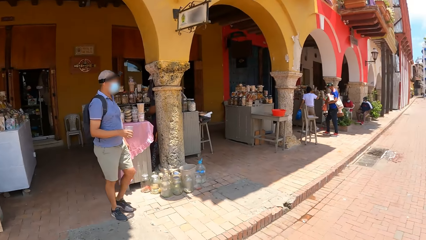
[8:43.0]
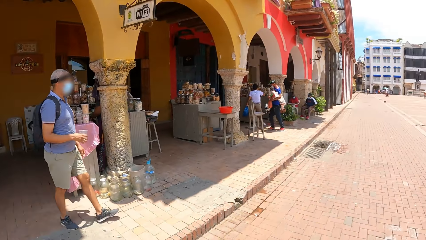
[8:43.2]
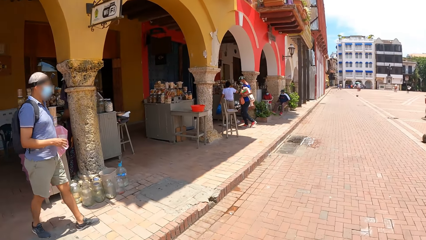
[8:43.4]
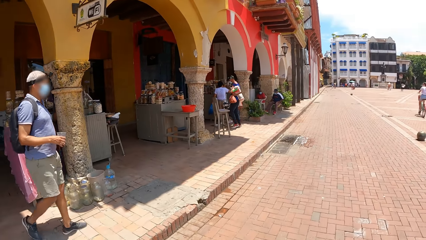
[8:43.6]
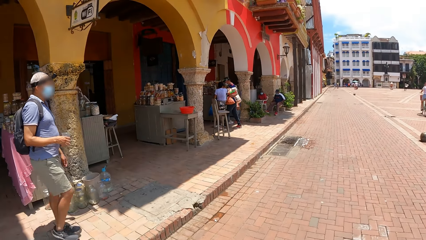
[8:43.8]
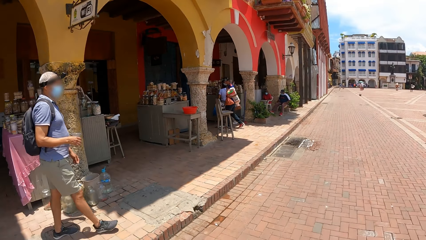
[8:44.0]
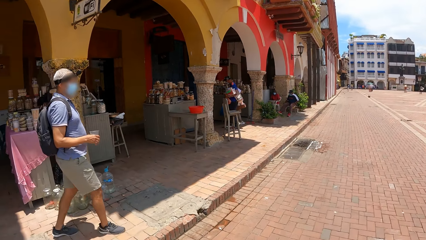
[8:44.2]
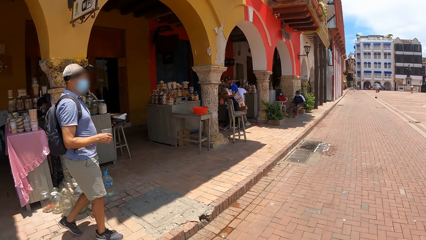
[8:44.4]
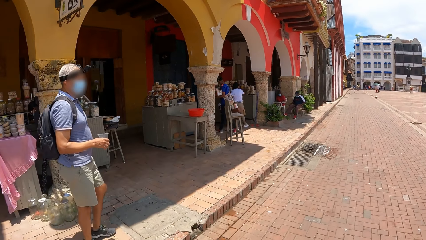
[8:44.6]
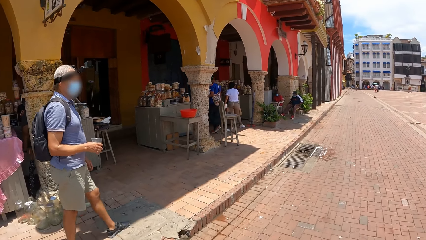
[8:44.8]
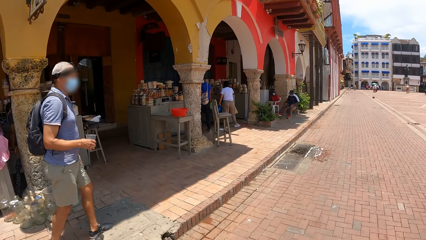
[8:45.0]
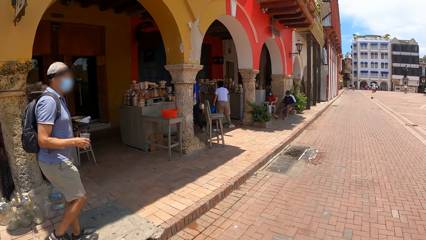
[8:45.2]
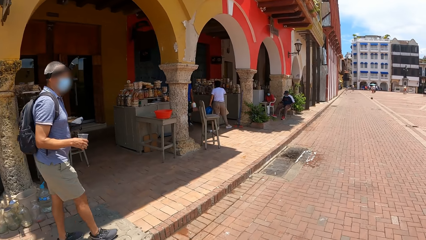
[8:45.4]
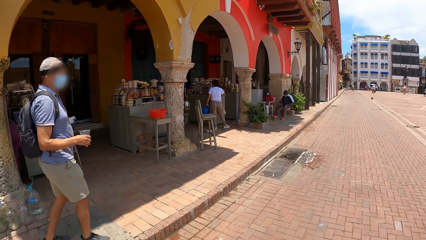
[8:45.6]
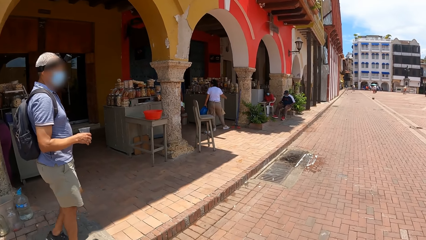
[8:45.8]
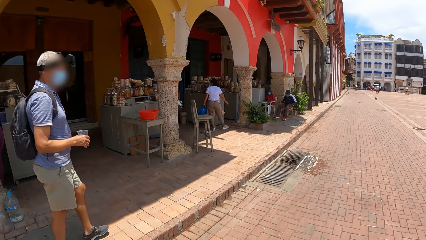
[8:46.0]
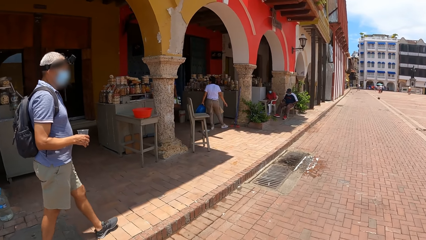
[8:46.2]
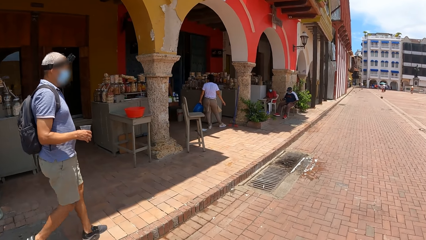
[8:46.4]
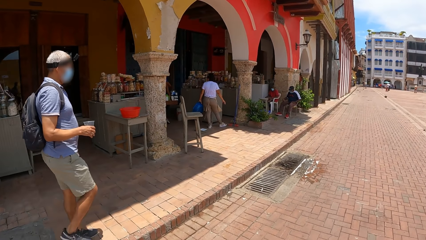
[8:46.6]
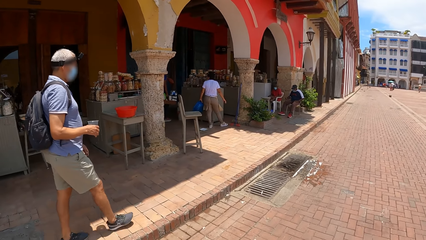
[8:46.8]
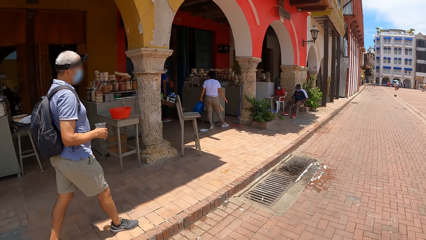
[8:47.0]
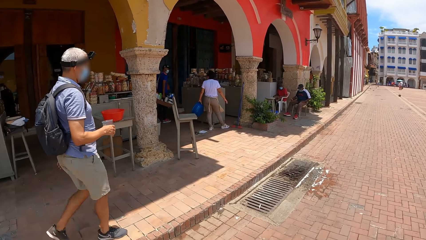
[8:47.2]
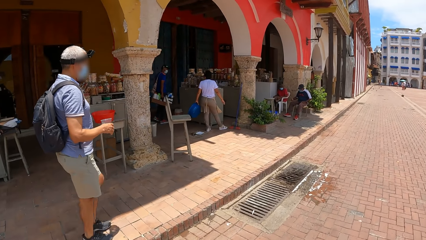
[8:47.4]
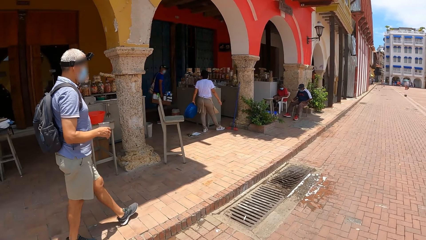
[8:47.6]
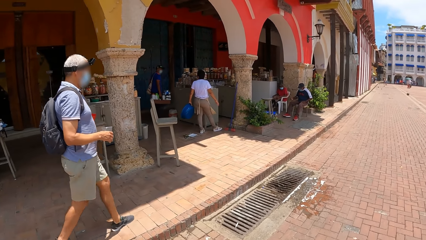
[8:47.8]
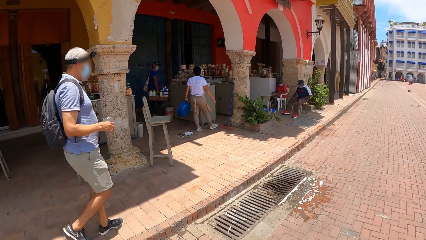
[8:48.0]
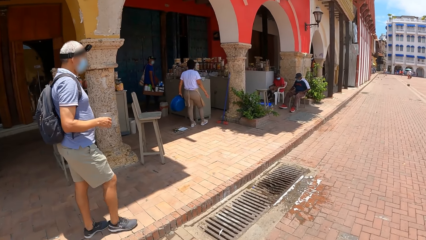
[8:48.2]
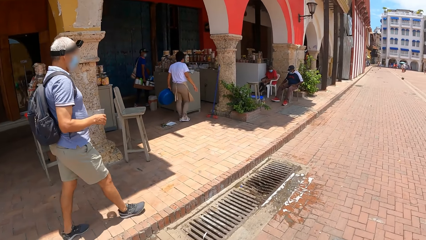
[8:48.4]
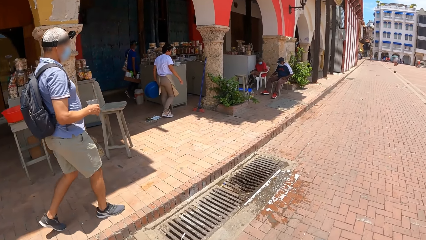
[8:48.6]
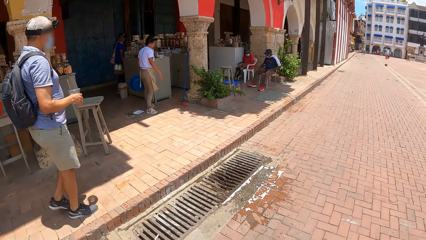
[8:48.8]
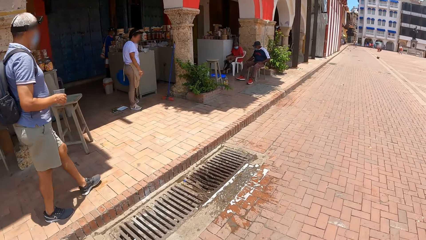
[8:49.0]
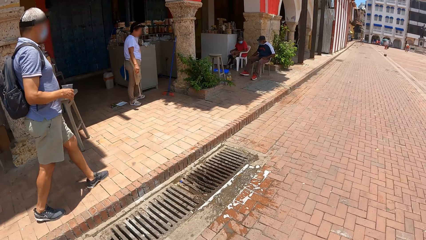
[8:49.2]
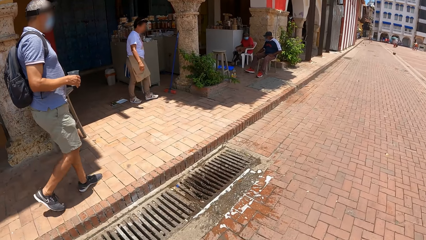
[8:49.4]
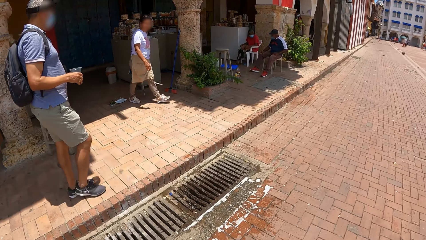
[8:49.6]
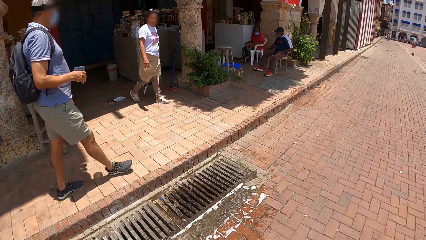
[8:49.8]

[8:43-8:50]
The camera wearer walks around the compound.

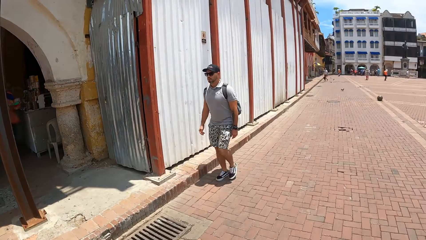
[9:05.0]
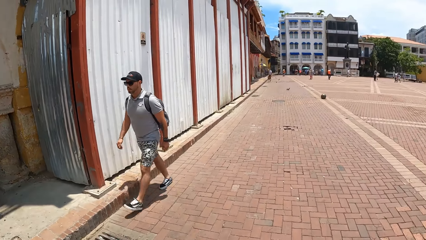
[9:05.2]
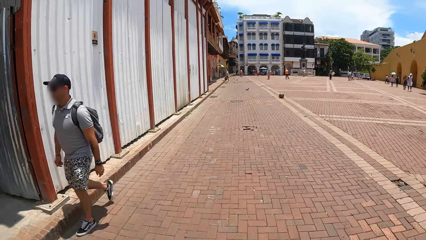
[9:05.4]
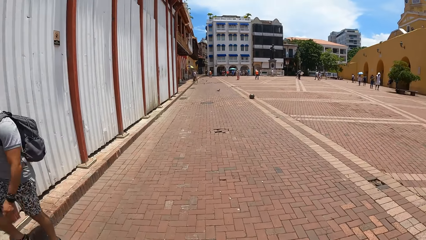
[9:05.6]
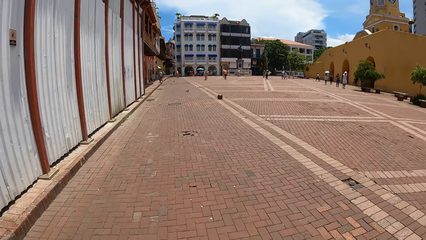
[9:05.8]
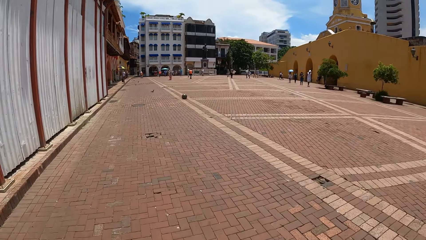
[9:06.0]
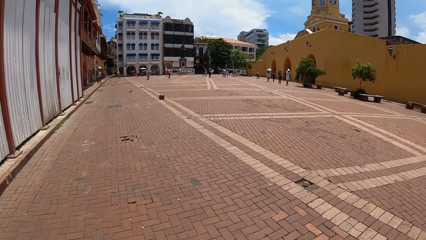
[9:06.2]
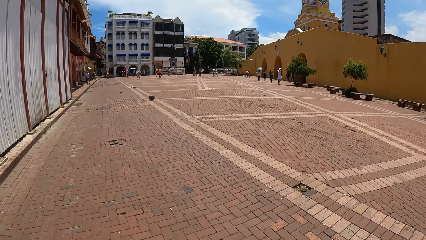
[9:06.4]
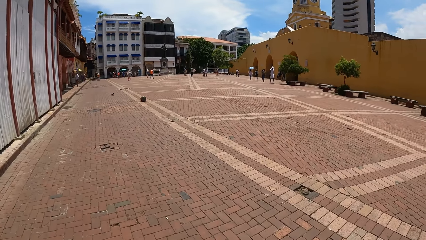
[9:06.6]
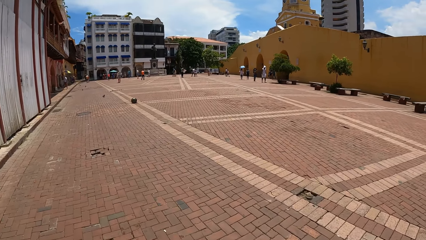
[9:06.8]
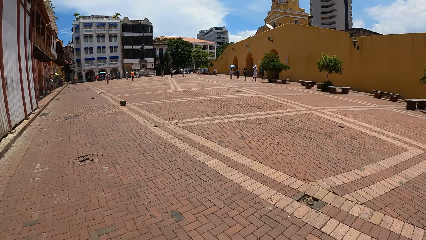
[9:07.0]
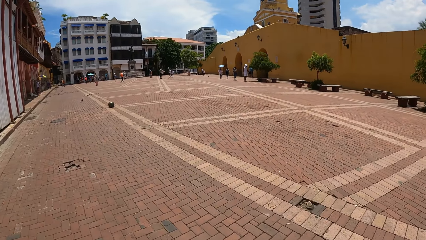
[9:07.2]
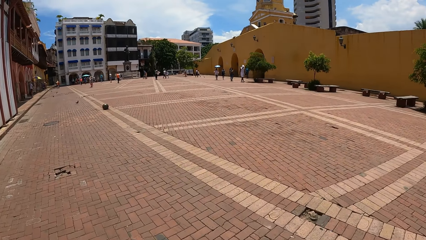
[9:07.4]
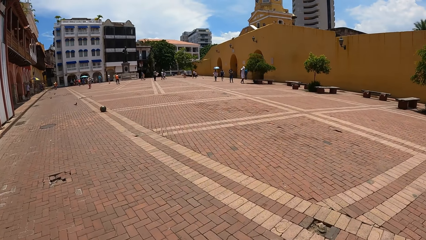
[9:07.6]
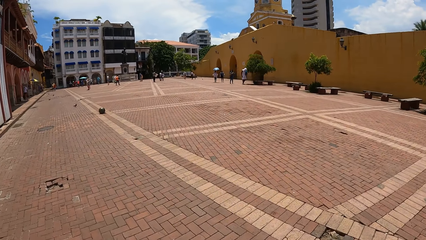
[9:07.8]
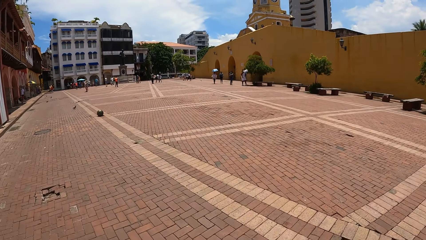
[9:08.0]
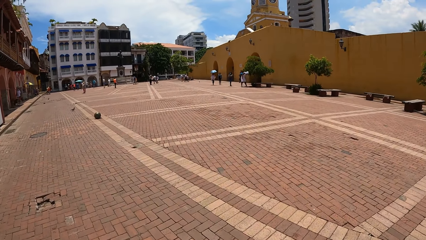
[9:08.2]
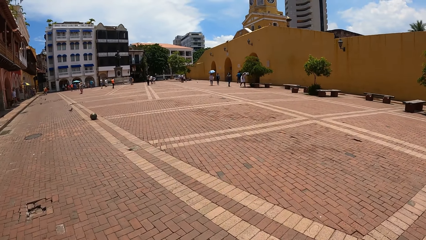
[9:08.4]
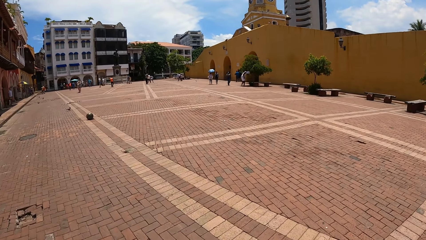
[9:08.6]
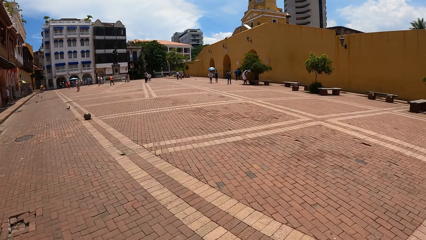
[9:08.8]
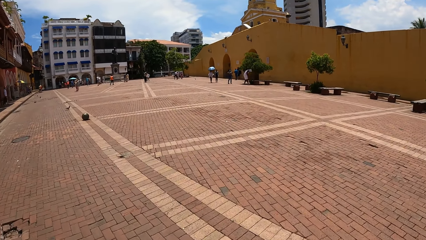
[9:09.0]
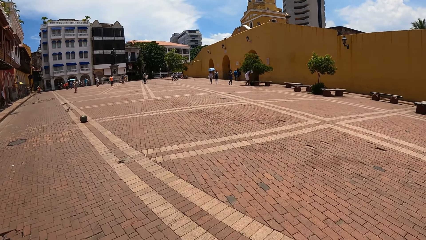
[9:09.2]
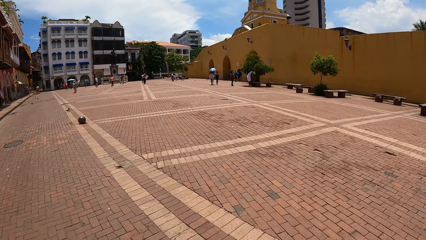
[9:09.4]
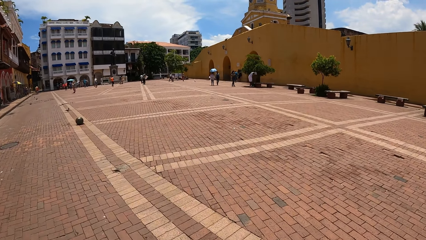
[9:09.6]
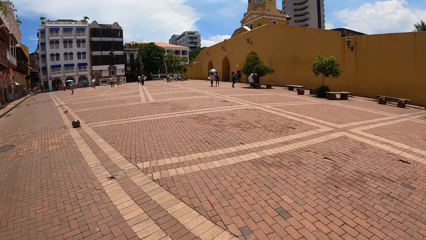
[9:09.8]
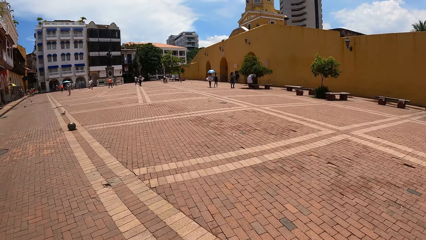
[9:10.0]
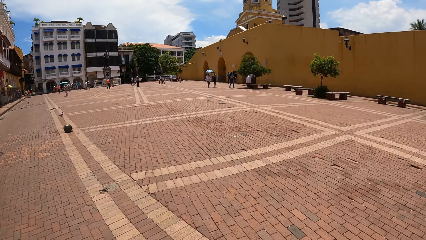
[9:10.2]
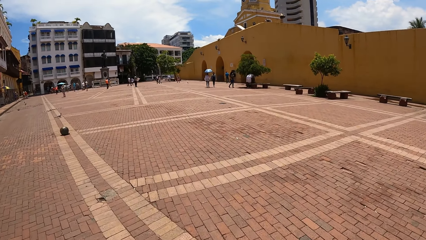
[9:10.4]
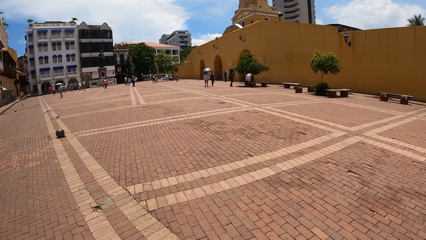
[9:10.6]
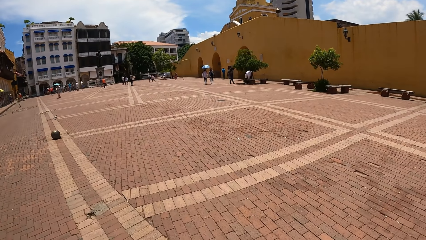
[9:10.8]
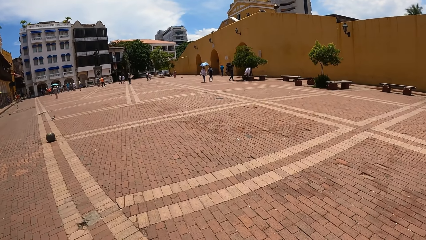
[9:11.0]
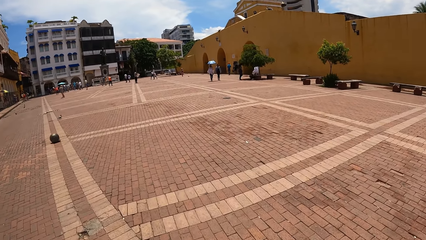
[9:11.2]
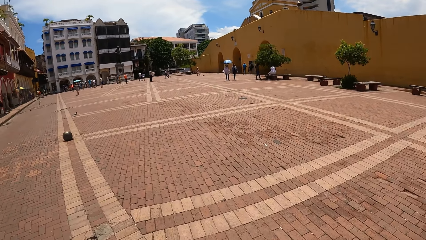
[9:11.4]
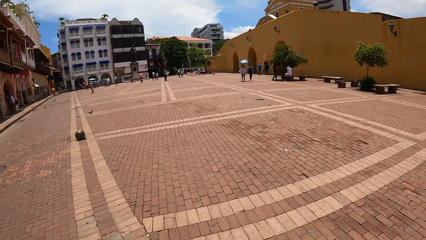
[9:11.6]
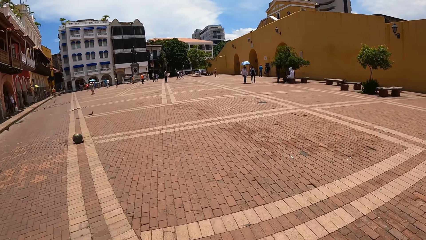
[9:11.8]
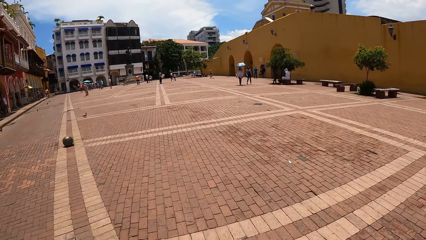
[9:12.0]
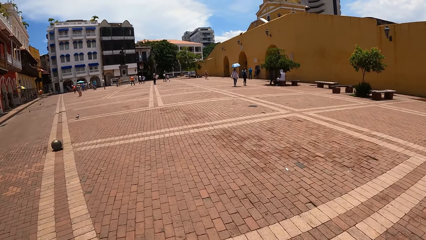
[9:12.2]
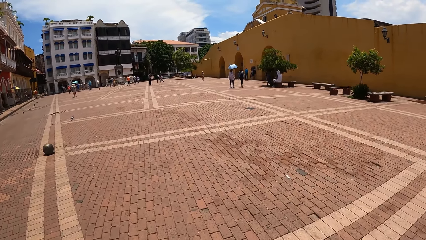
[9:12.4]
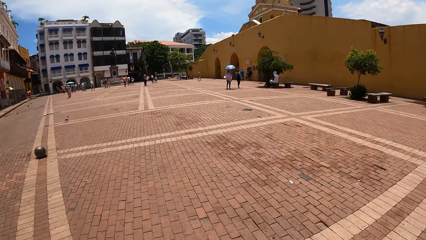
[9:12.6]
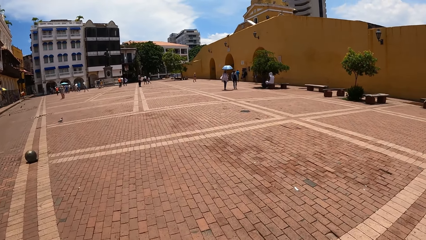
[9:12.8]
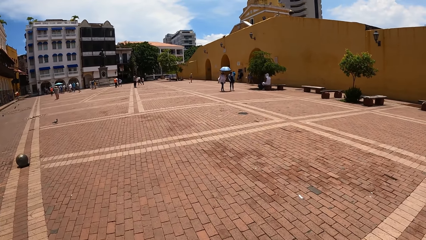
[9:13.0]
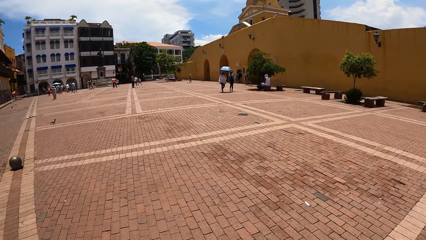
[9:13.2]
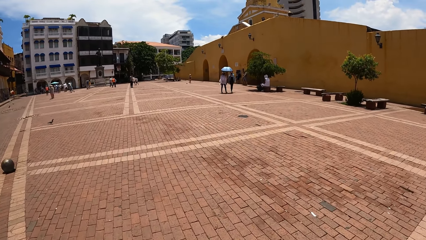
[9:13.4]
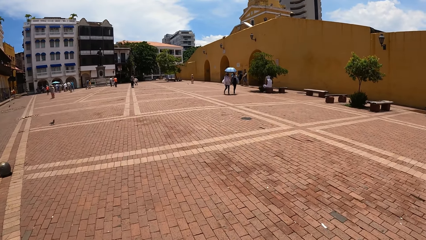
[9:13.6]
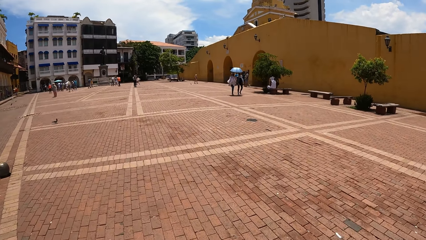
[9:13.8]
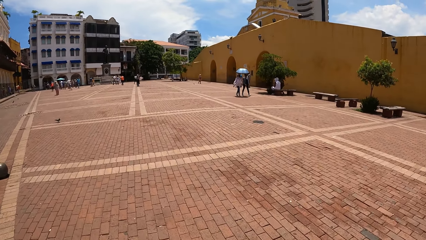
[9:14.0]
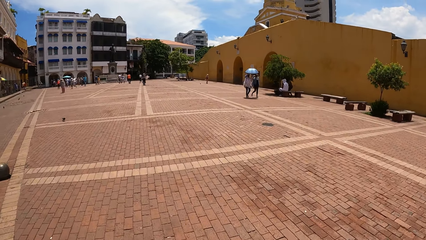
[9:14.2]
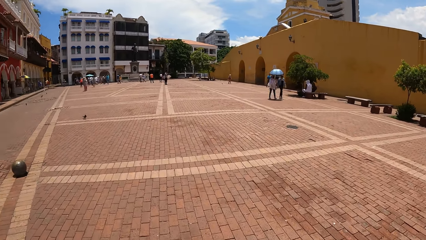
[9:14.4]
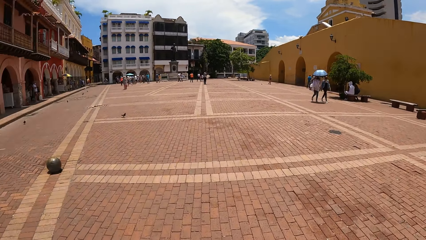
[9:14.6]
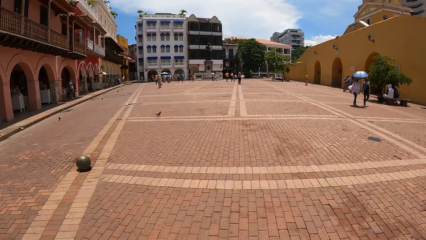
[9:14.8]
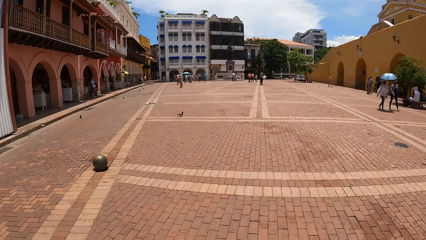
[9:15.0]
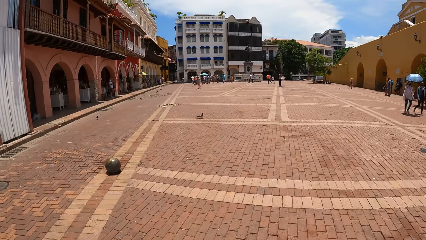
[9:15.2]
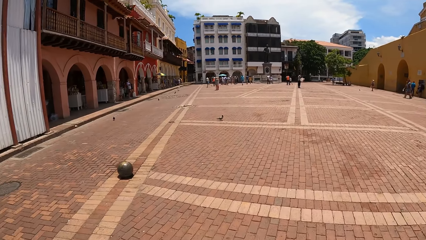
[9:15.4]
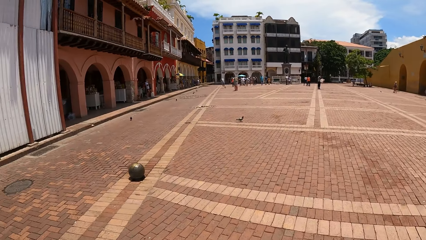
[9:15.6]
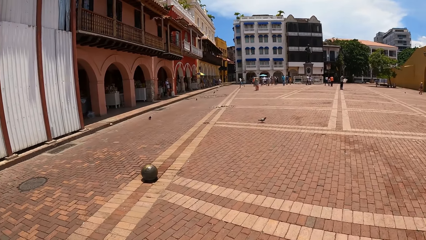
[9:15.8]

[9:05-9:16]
The camera wearer looks around the compound. They walk around the compound.
